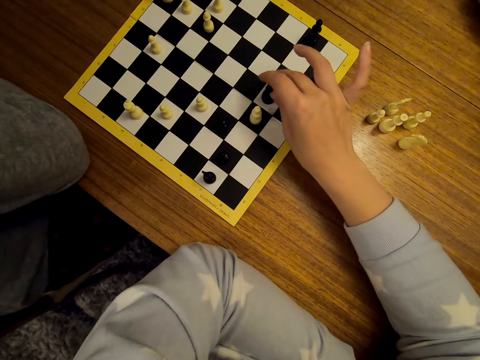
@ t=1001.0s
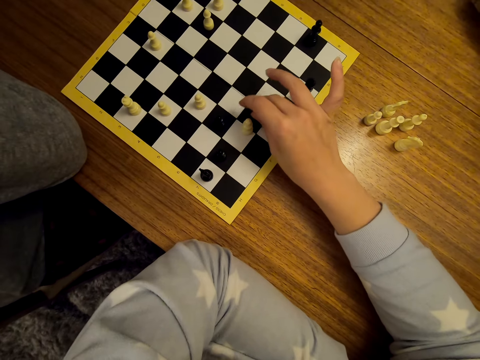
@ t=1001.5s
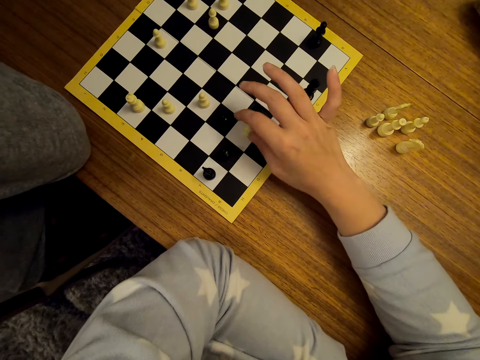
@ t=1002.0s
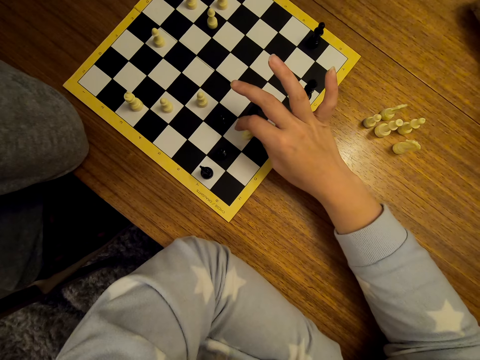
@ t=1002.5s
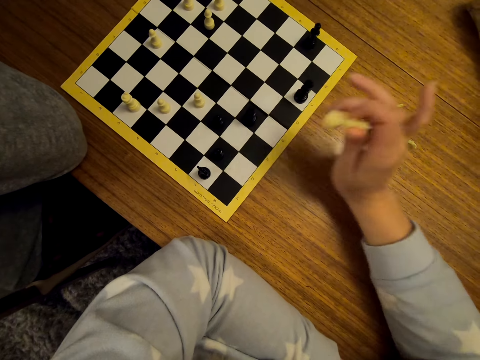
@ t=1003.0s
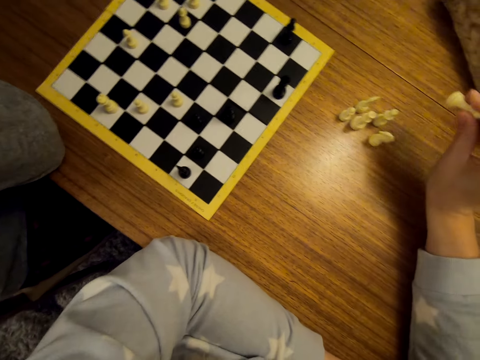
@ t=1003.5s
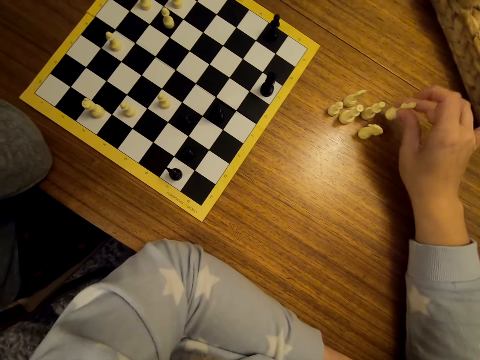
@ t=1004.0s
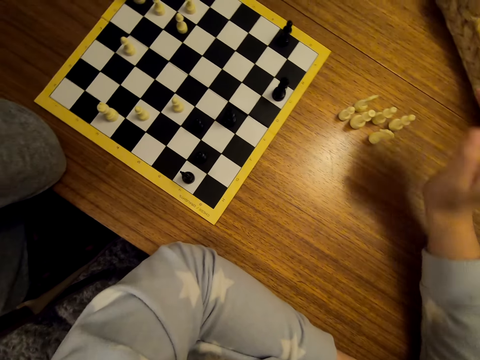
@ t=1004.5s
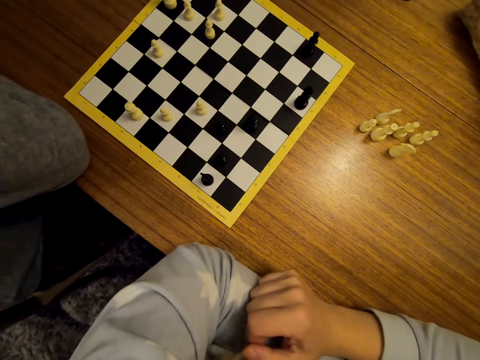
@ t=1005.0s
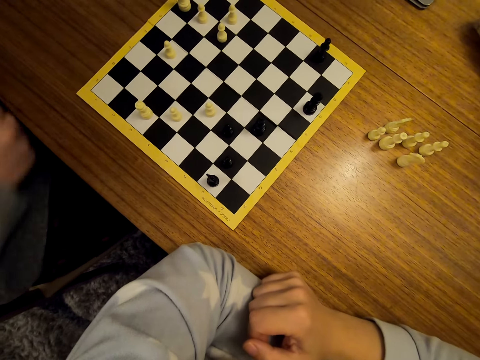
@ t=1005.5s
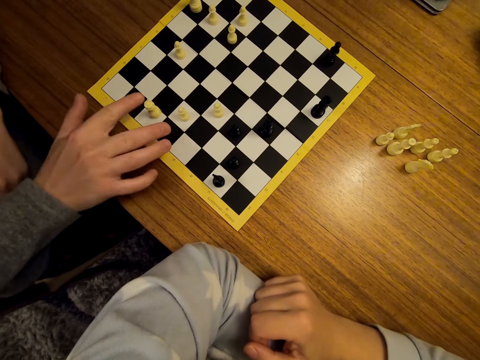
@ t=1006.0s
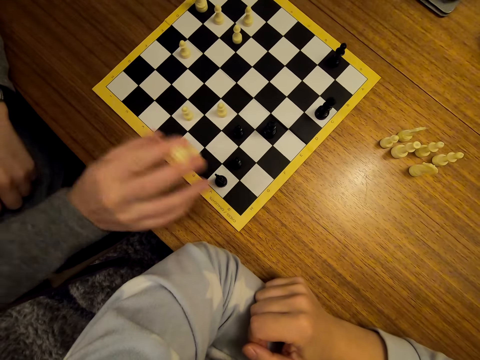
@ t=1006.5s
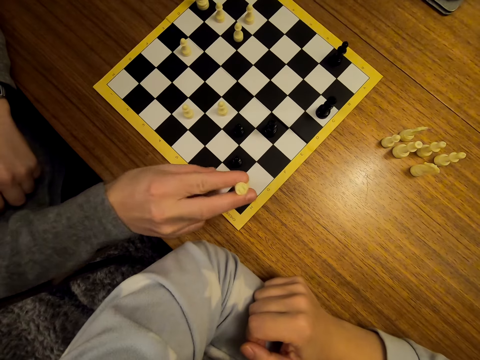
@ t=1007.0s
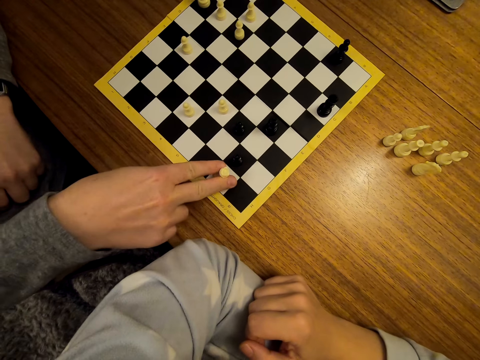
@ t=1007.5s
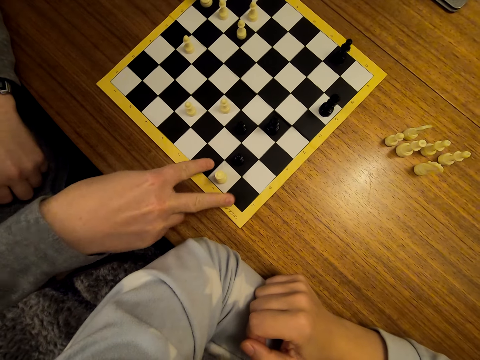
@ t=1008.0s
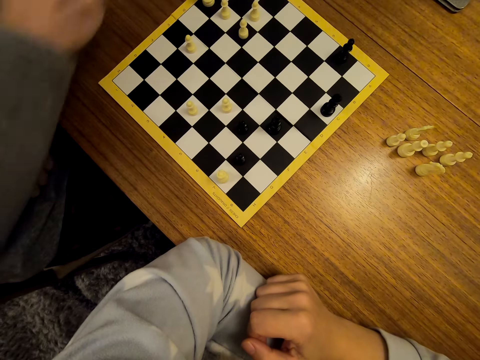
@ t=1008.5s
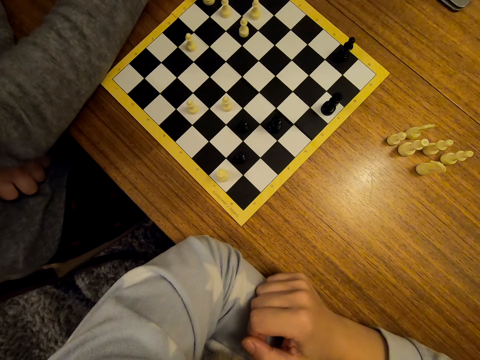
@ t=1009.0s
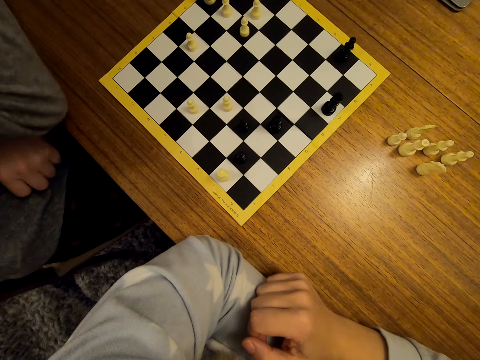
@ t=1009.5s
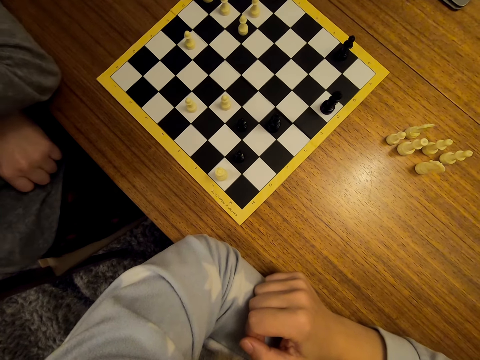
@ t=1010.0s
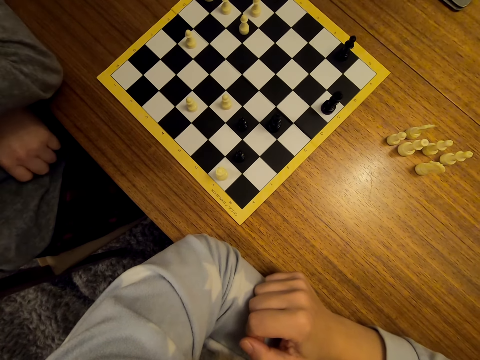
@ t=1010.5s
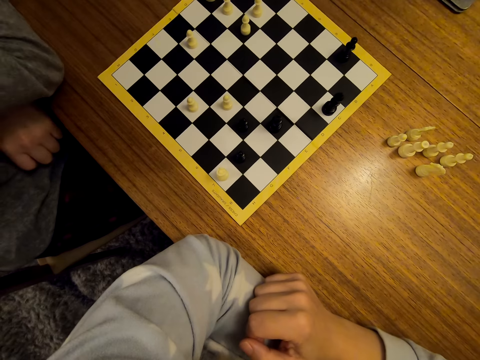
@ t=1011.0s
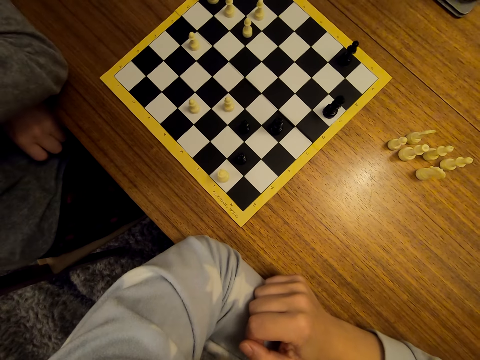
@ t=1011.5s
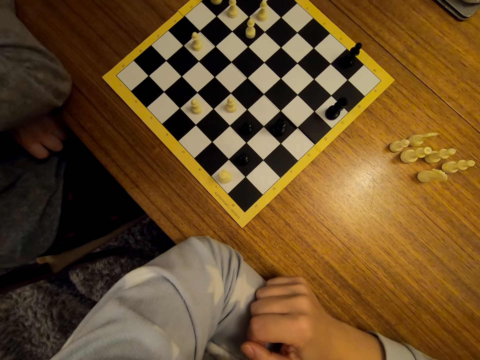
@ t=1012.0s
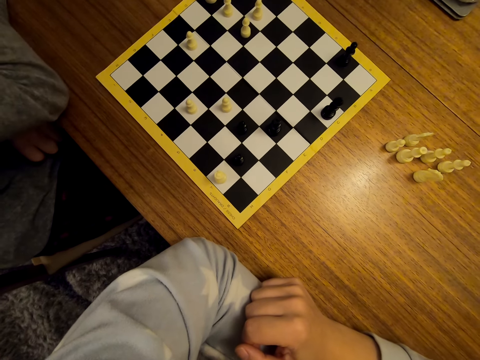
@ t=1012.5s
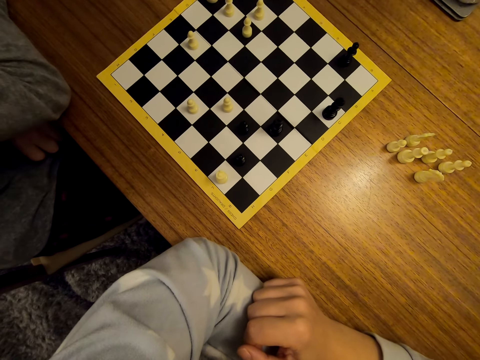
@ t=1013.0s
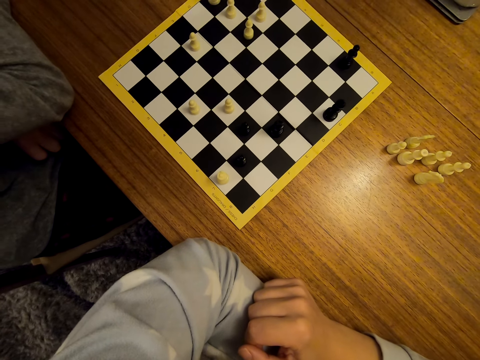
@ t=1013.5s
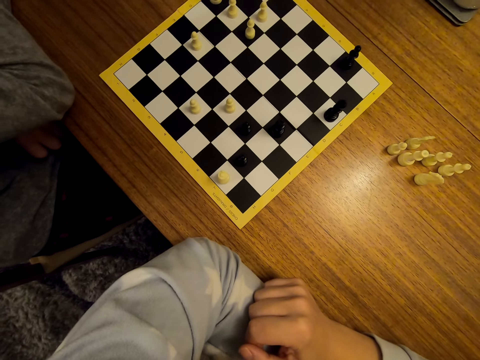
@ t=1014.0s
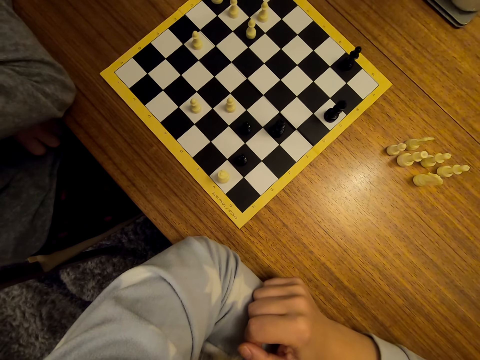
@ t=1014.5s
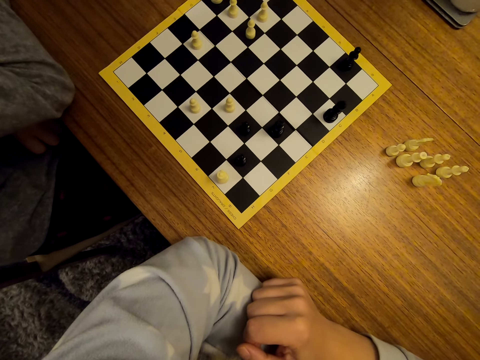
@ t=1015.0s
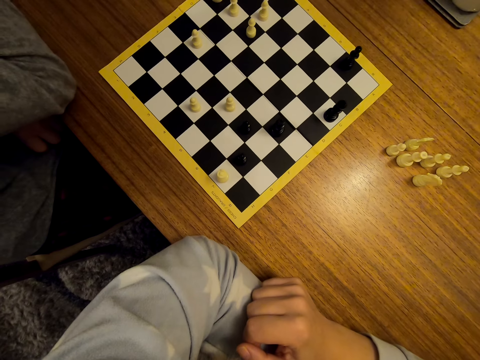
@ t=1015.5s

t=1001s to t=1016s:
The camera wearer shifts a chess piece on the chessboard. They pick a chess piece on the chessboard, drop the piece on the table, and stare at the chess. A man shifts a chess piece on the chessboard. The man picks another chess piece on the chessboard, drops the piece on the table, and stares at the chess. The camera wearer stares at the chess.

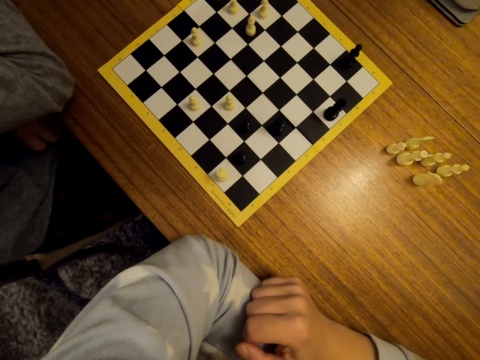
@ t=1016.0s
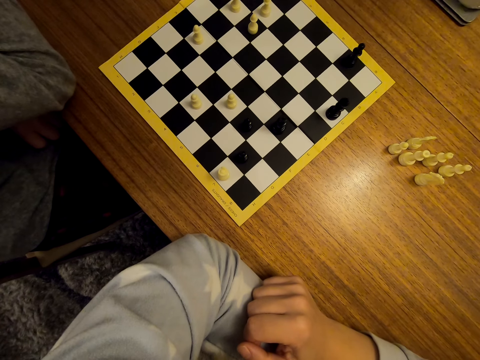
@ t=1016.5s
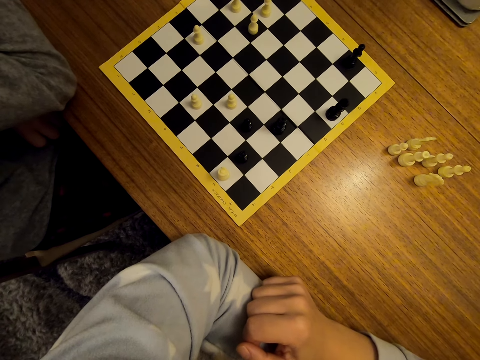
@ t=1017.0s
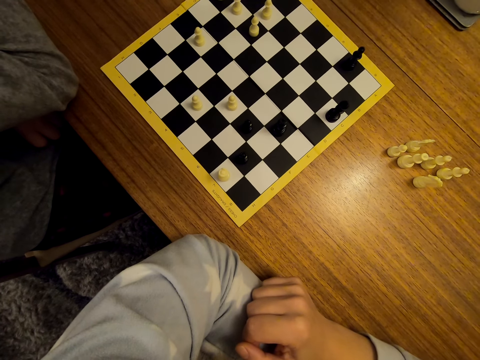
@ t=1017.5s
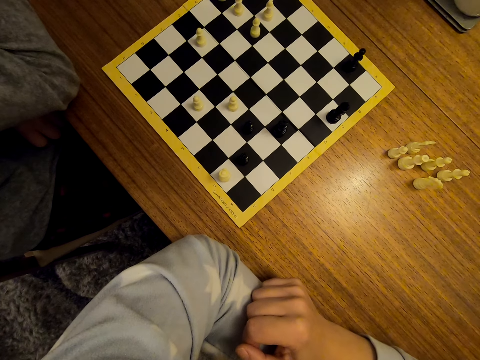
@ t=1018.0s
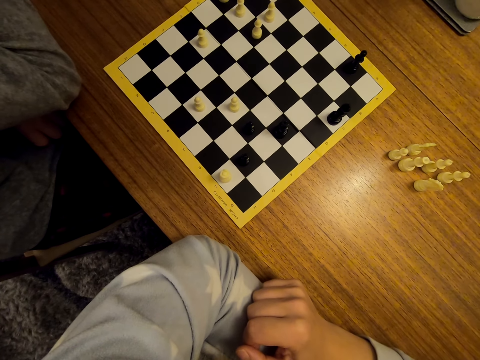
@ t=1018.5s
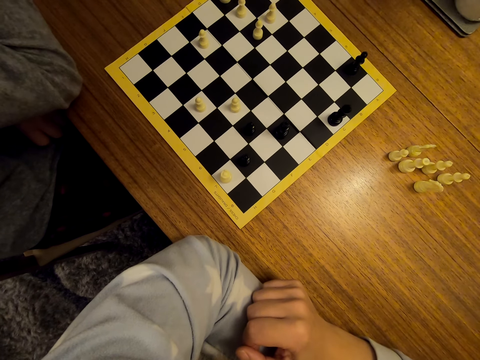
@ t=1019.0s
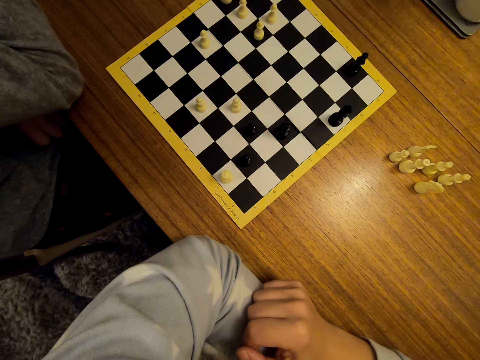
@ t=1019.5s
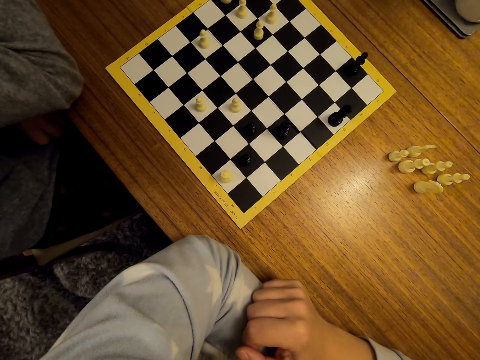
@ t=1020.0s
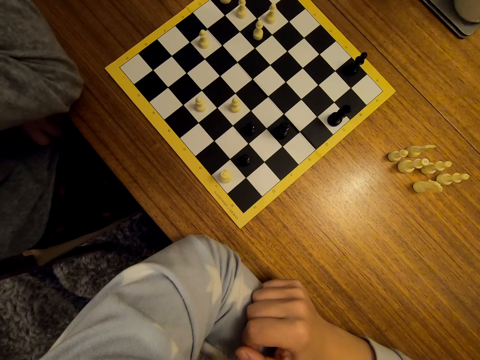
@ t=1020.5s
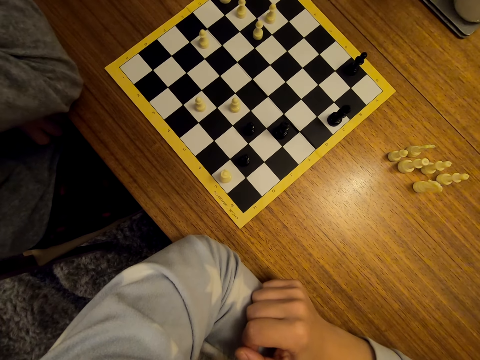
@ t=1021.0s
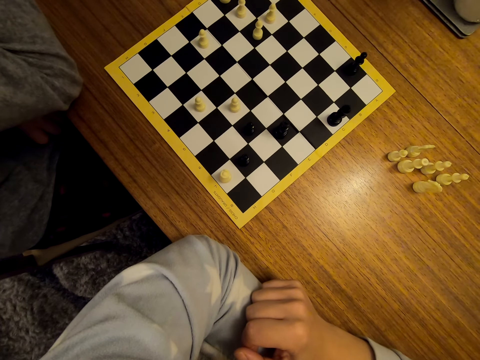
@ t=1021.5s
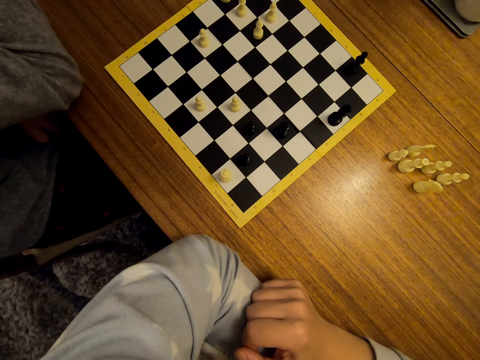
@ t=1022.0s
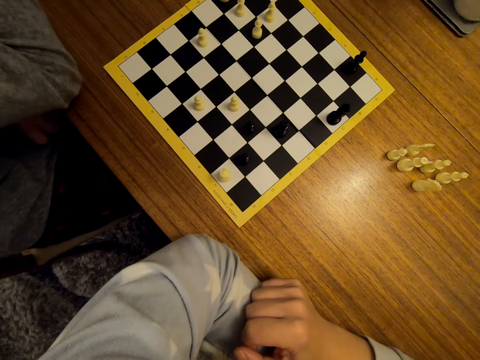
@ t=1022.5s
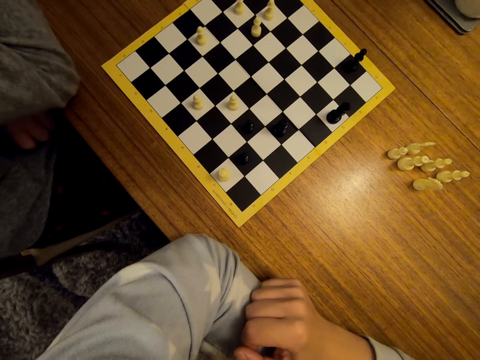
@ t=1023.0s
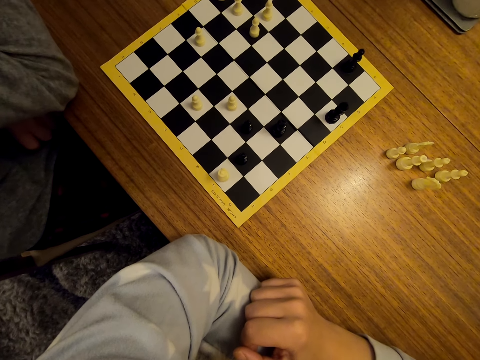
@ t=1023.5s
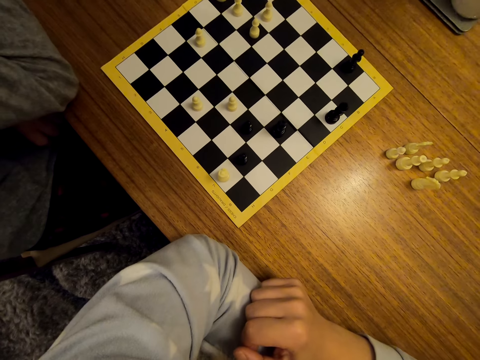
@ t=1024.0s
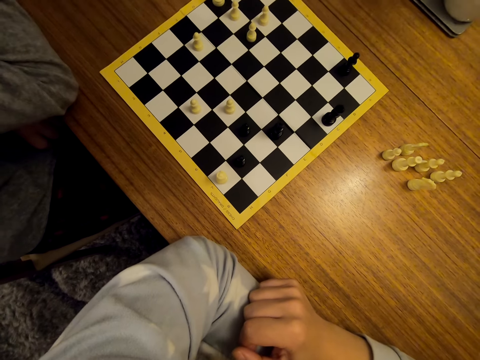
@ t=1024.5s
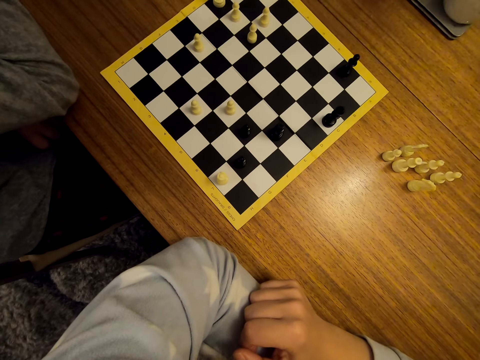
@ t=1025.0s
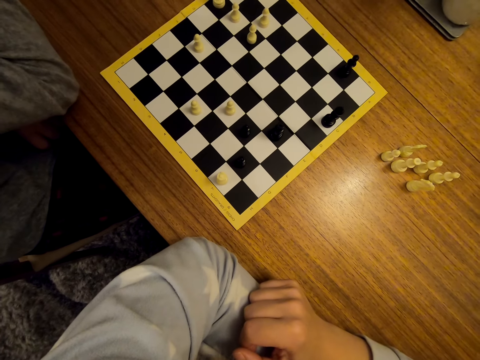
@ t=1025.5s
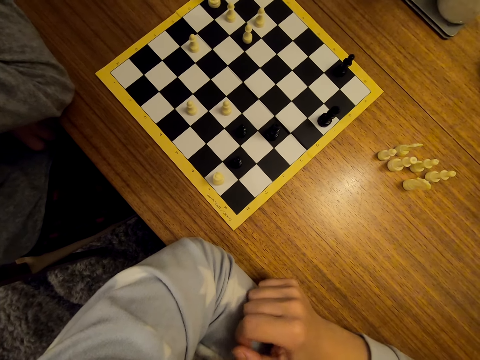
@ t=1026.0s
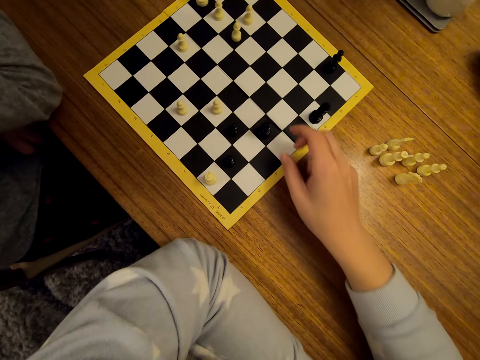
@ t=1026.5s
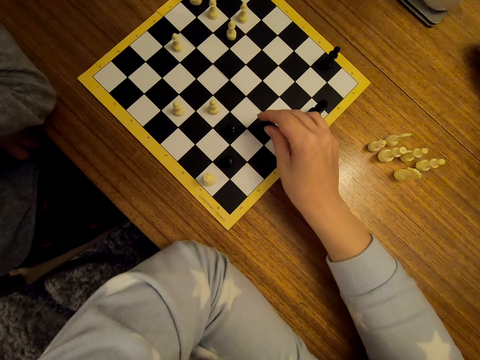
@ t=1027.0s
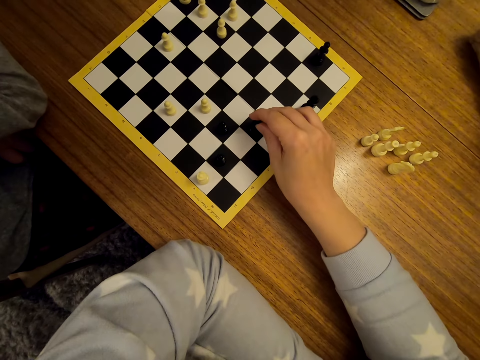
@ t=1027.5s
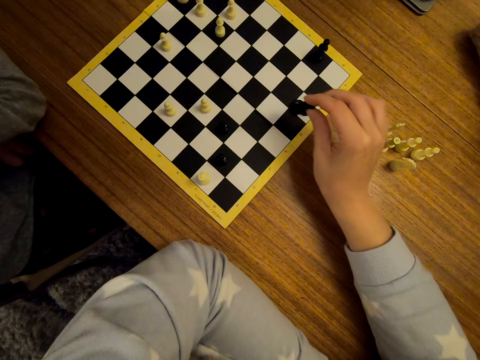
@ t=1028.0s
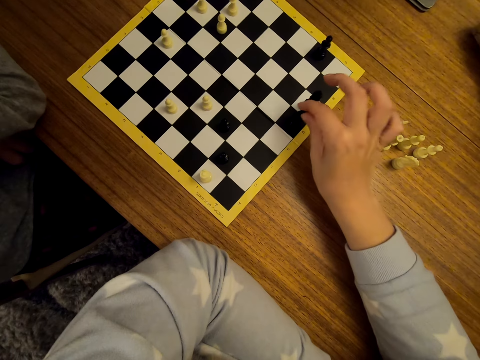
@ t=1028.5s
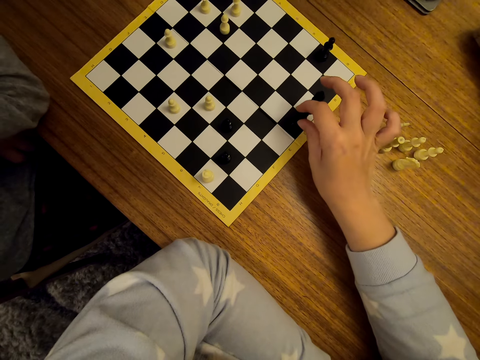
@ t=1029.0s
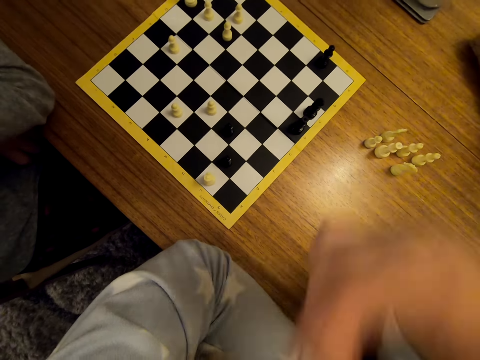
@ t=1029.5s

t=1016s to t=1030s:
The camera wearer shifts a piece on the chessboard.
